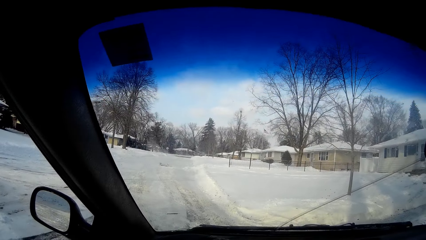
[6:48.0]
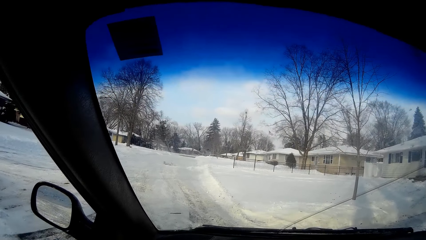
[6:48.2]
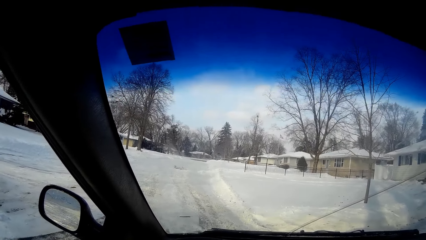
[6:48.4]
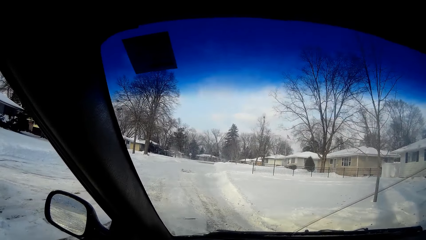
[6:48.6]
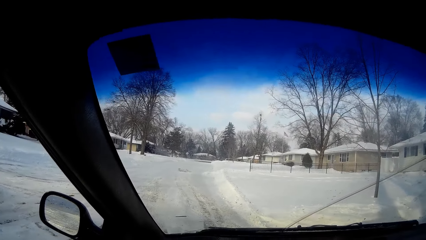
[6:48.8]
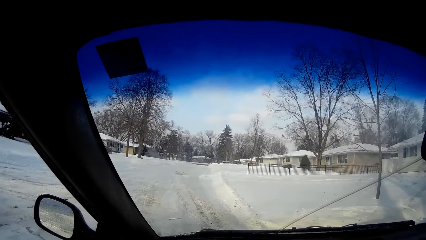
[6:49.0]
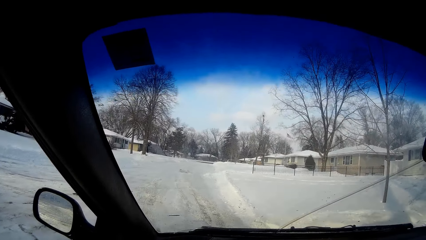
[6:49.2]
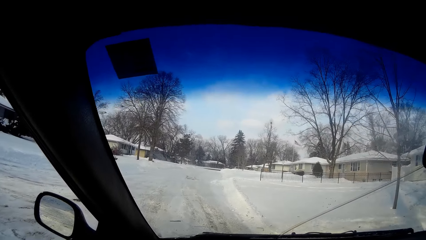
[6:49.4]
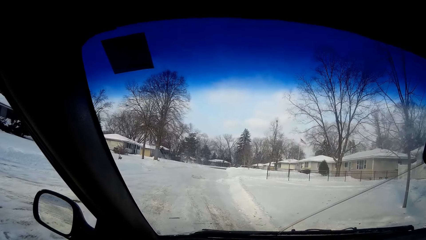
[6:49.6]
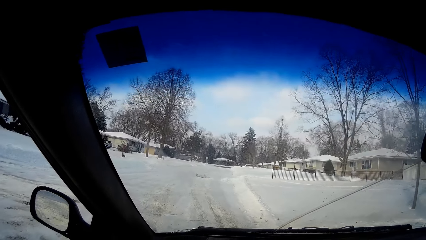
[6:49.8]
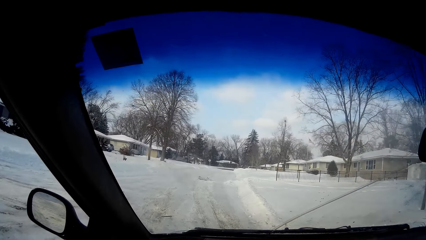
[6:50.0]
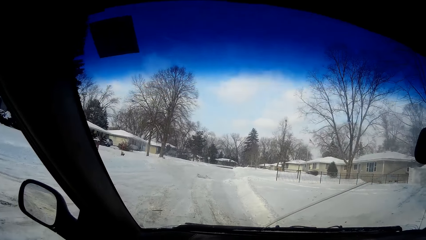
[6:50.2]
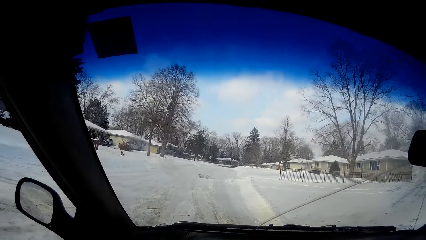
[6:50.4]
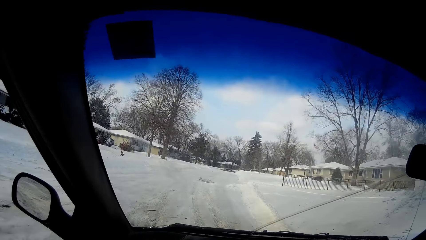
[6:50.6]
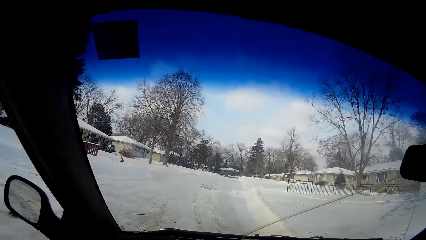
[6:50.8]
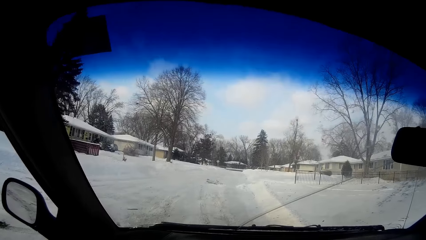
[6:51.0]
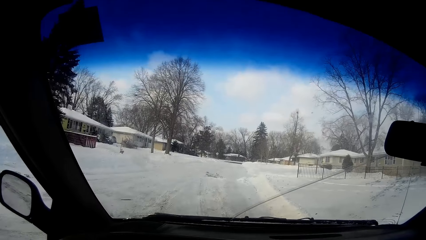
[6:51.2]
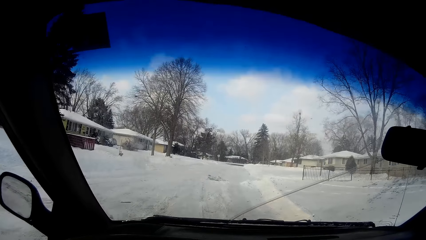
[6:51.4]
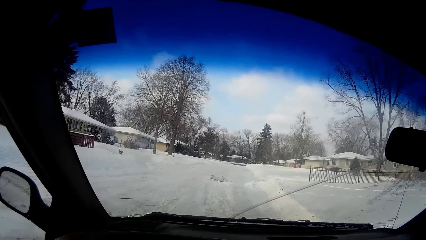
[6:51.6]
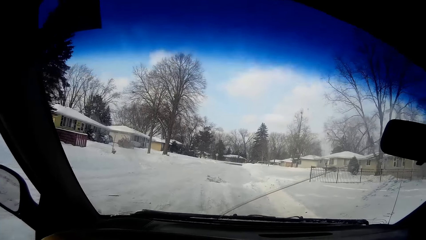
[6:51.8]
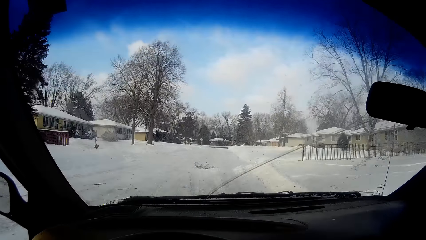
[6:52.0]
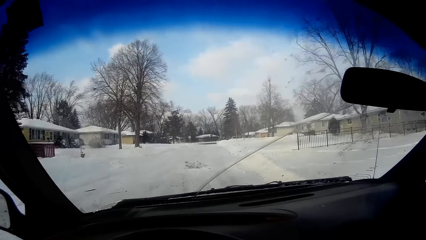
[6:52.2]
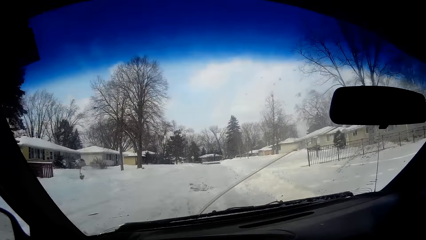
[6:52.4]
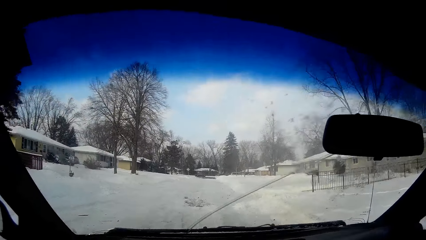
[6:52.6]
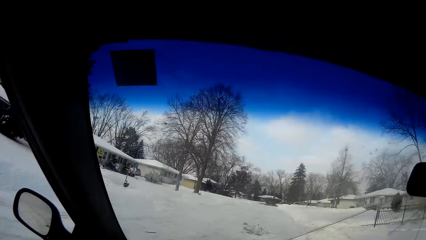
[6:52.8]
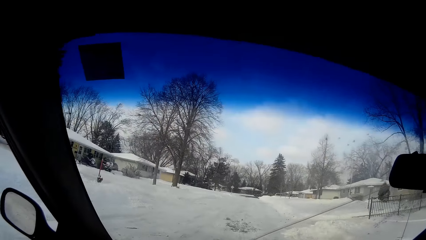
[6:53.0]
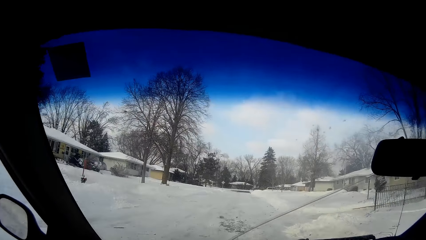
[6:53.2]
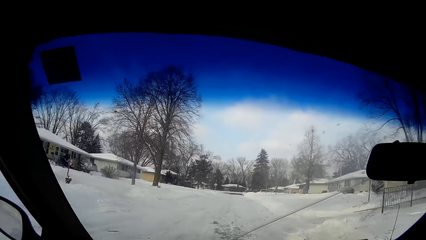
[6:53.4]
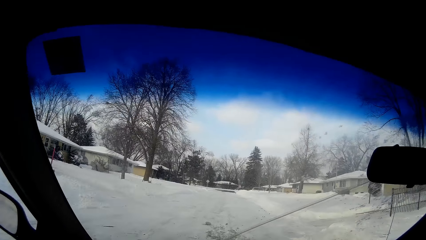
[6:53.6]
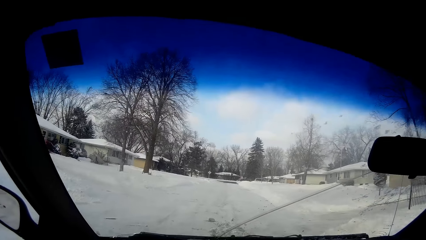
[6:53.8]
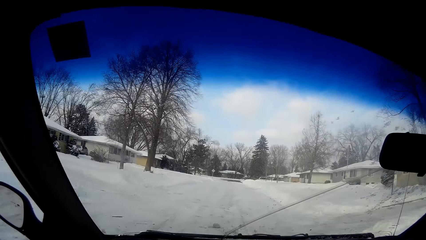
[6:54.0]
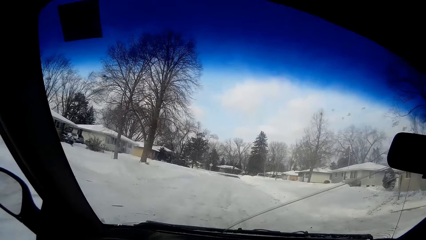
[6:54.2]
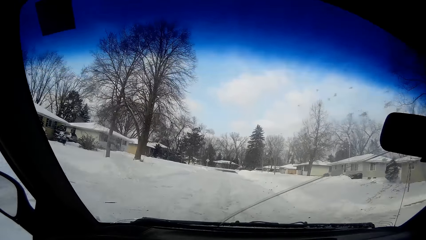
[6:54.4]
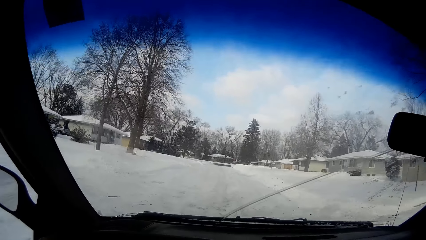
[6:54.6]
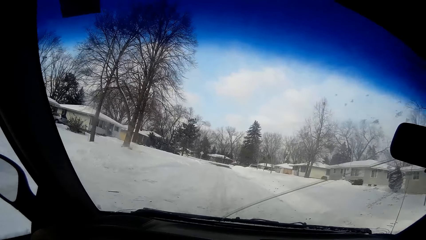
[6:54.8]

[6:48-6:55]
The camera wearer drives the car on the road.

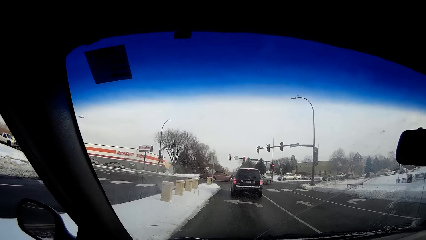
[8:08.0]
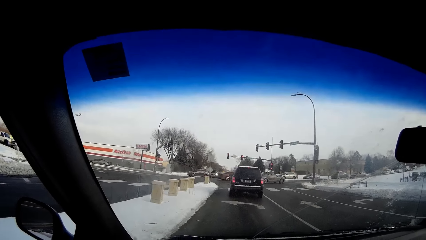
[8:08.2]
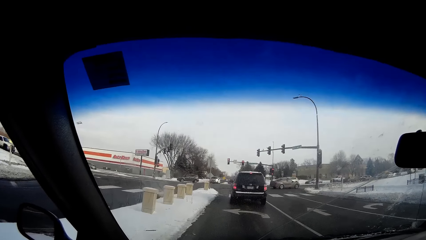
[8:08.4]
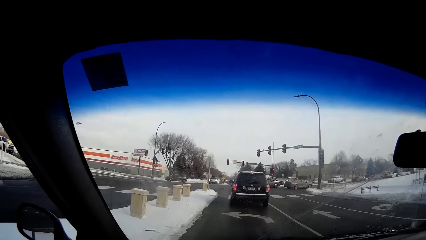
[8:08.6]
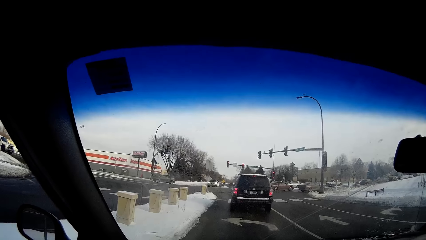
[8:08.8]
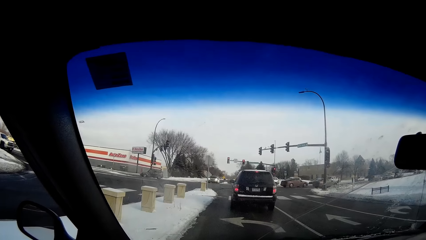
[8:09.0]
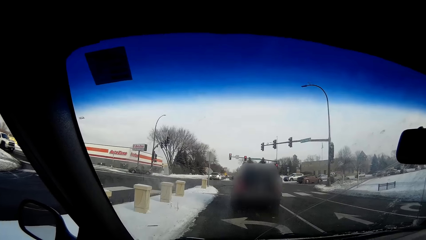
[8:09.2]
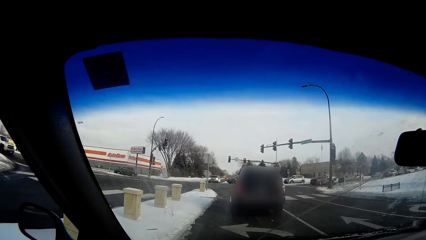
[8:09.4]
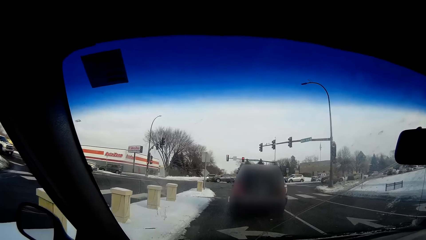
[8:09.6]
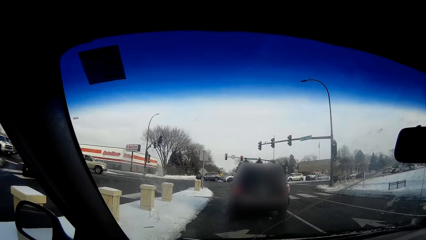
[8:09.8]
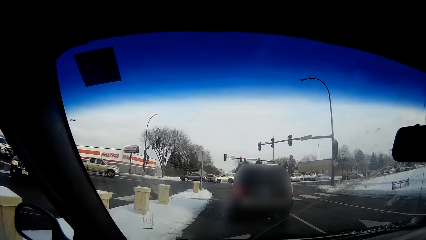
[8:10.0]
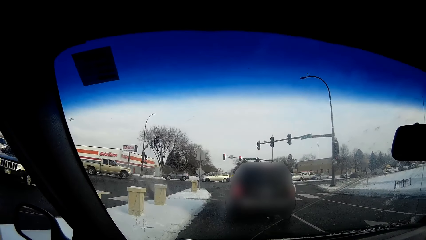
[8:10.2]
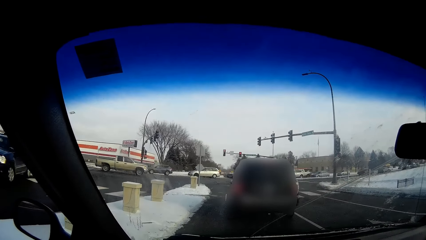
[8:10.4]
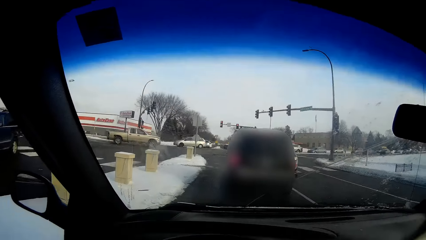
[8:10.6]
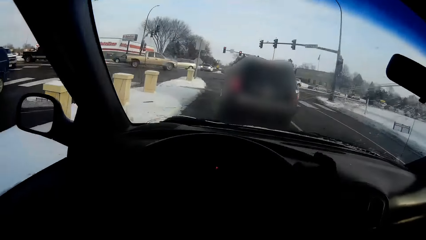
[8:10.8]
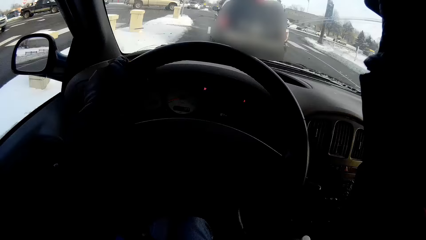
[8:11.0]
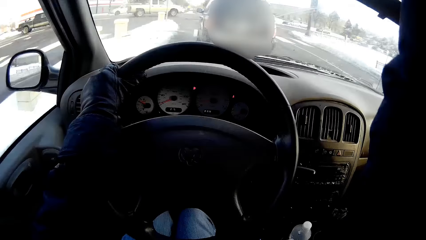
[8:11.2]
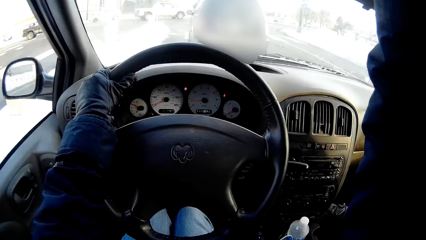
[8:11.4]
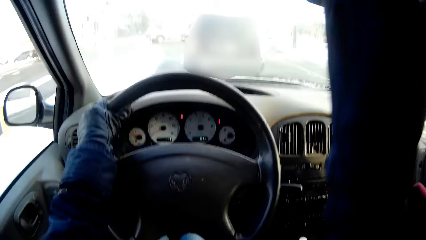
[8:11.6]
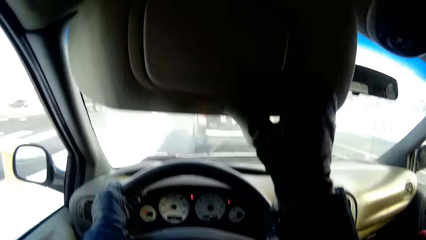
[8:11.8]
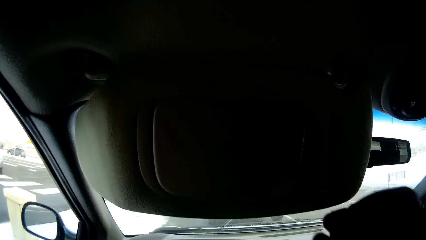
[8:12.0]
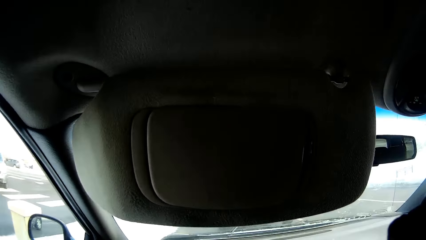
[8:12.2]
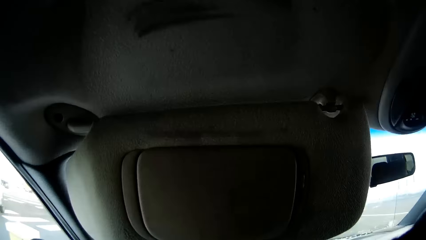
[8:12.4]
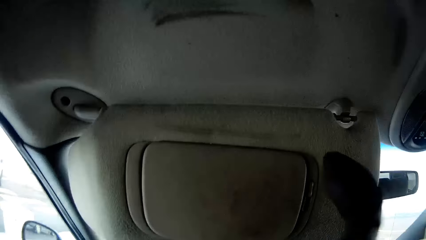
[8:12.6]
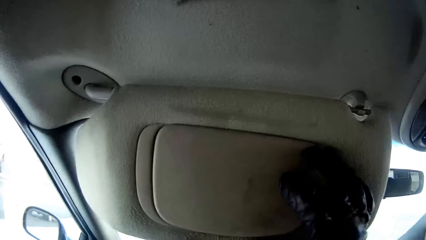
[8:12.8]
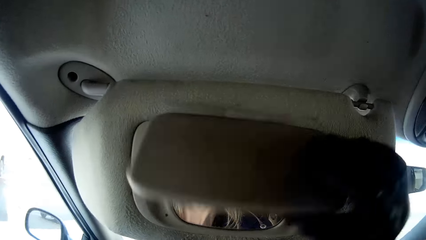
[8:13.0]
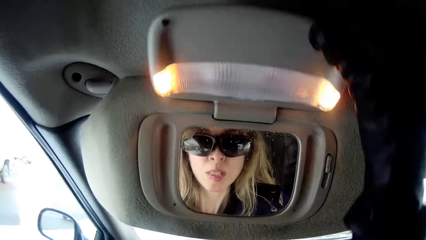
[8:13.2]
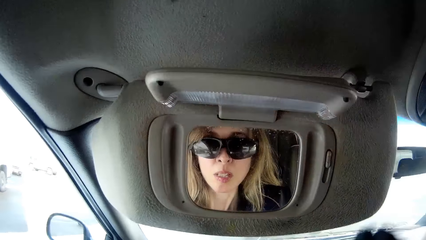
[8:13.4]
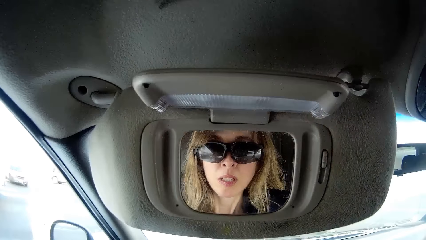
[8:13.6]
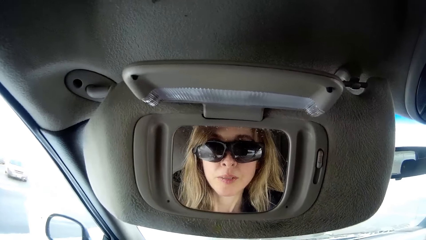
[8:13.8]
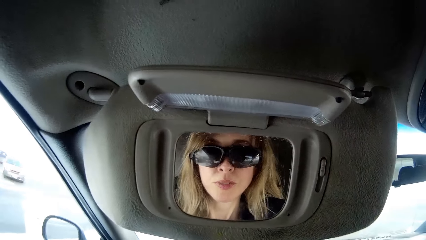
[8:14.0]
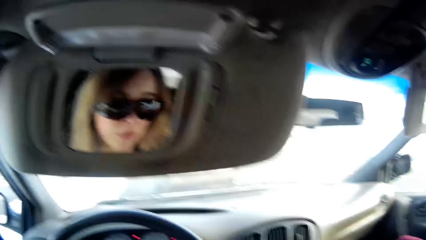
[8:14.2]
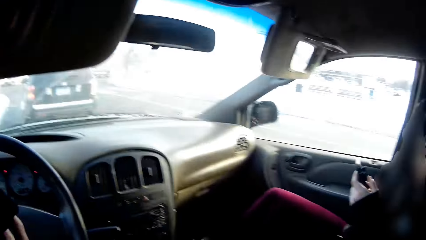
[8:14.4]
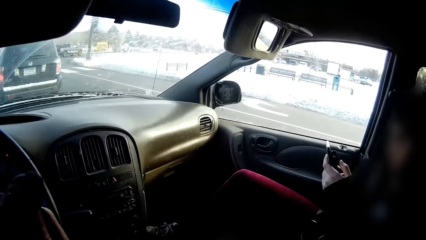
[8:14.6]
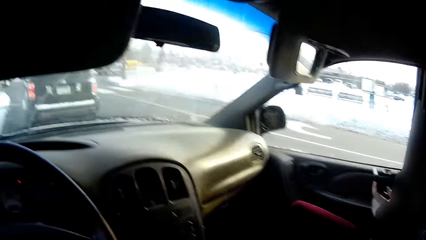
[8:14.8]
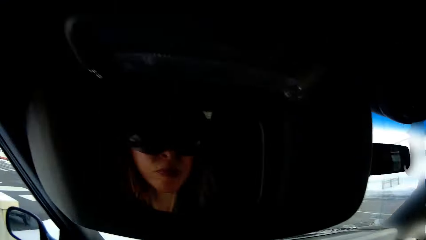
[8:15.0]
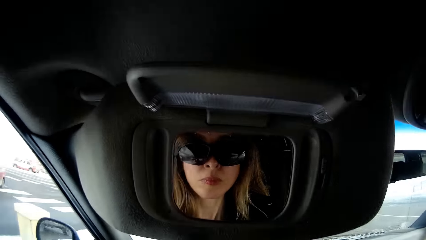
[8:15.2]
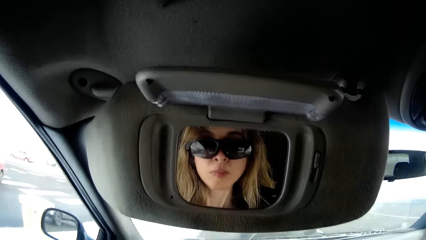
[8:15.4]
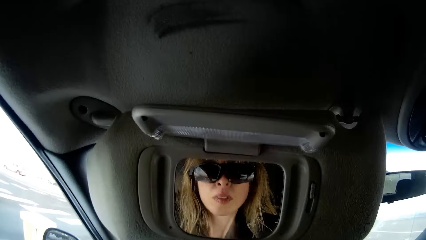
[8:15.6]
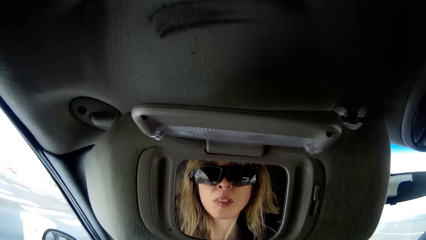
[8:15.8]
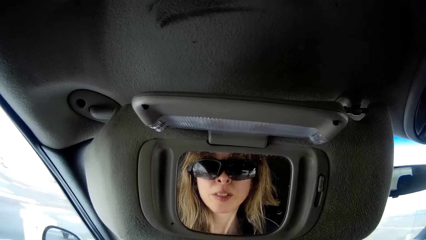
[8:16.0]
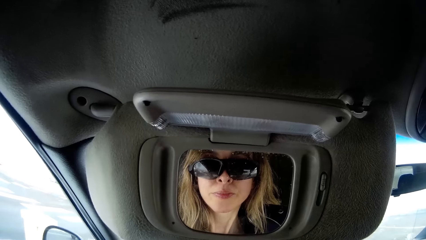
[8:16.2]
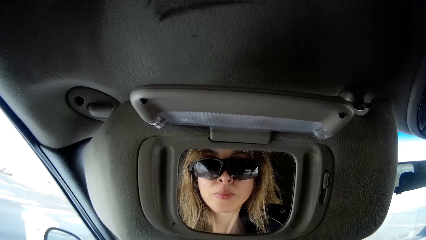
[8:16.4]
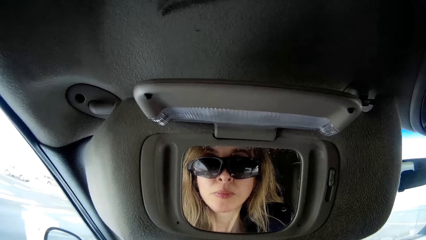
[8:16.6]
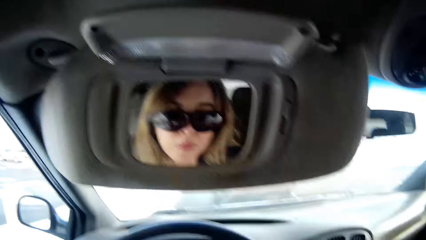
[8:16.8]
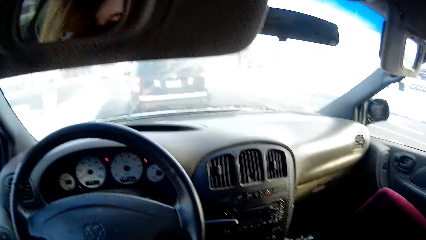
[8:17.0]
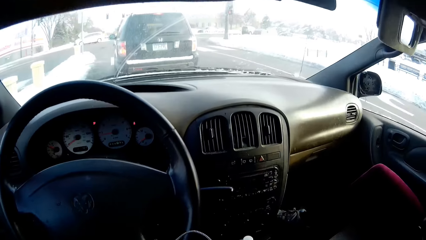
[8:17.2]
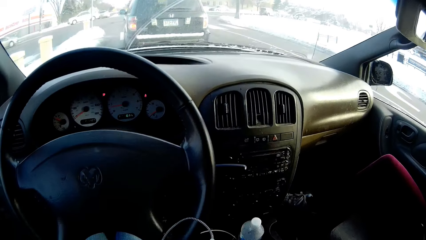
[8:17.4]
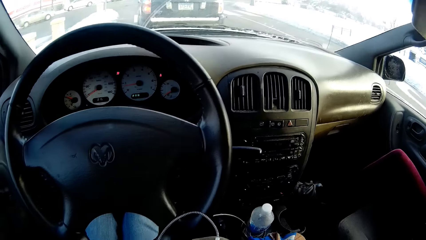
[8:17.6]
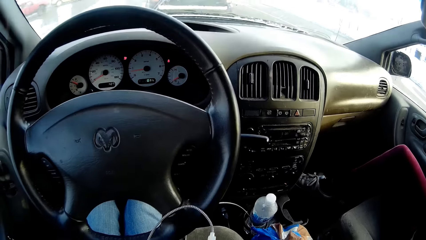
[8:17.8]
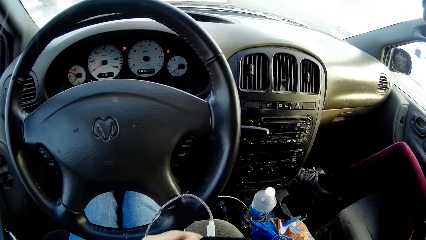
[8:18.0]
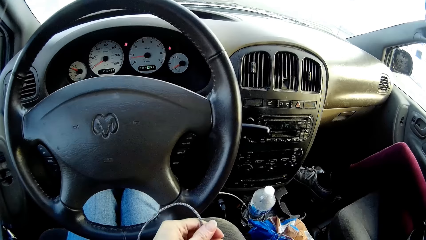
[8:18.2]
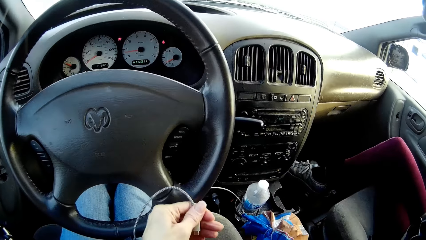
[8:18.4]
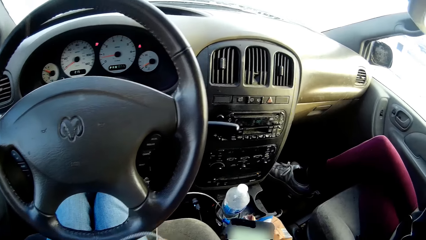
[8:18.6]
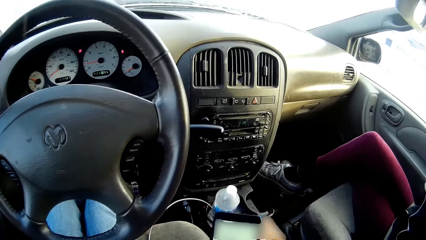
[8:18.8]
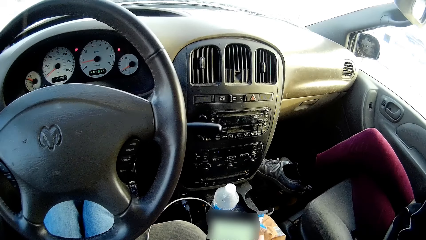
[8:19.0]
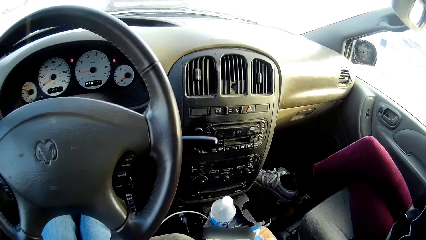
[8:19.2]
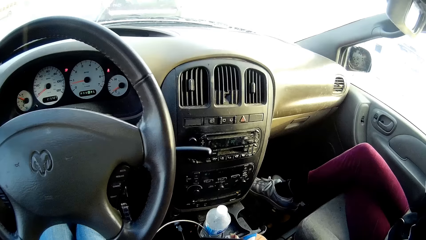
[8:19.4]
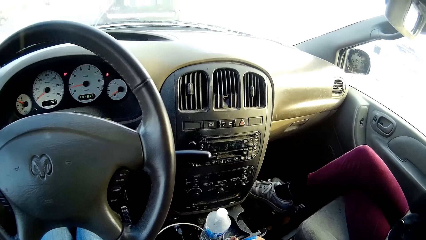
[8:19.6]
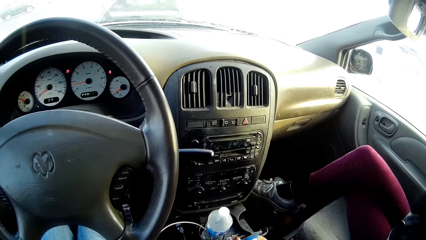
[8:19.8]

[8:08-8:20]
The camera wearer stops the car at the traffic light. She raises her right hand from the steering wheel. She flips open a sun visor with her right hand. She flips open a front mirror with her right hand. She looks at herself in the mirror. She removes the cord from her phone with her left hand. She uses the phone.
